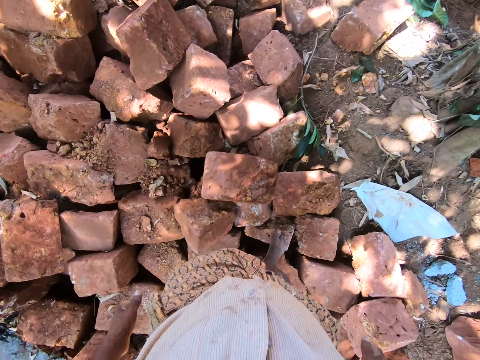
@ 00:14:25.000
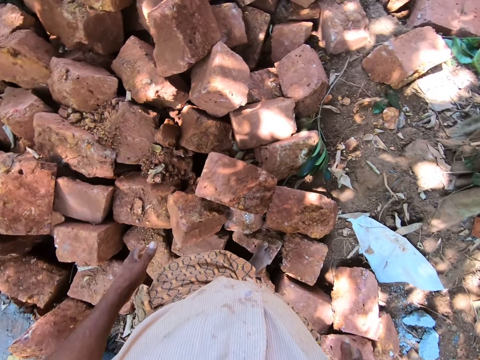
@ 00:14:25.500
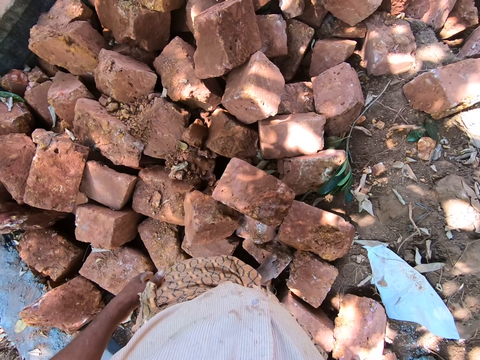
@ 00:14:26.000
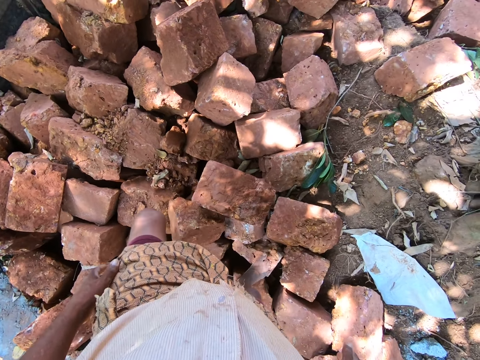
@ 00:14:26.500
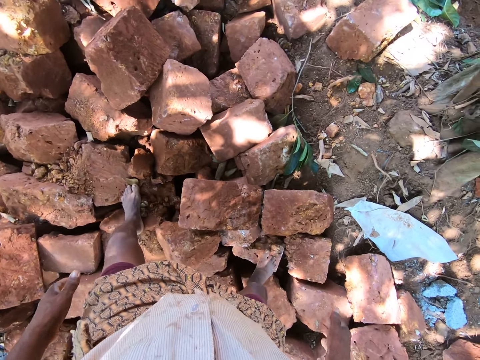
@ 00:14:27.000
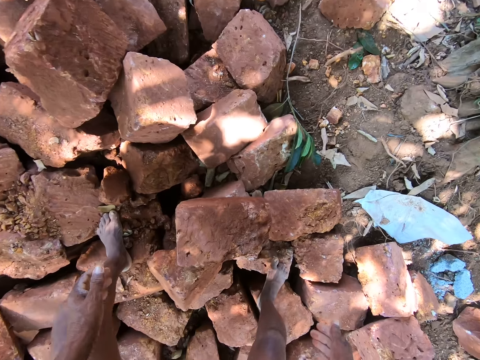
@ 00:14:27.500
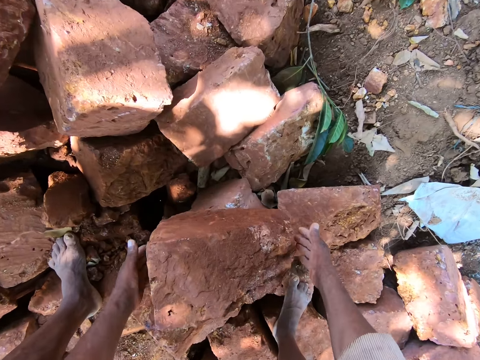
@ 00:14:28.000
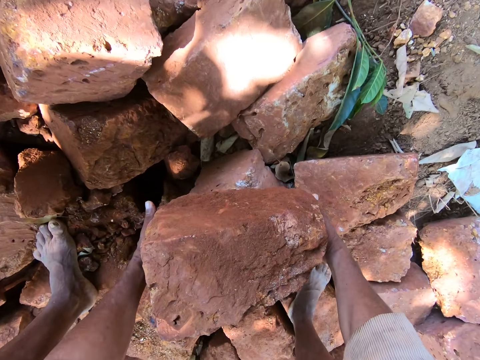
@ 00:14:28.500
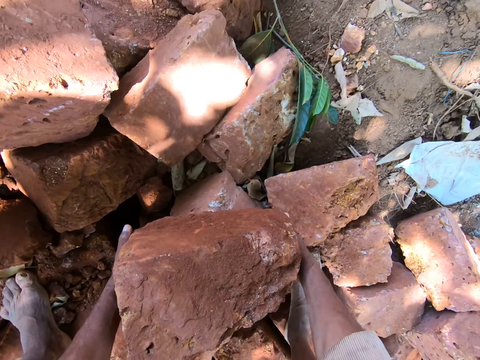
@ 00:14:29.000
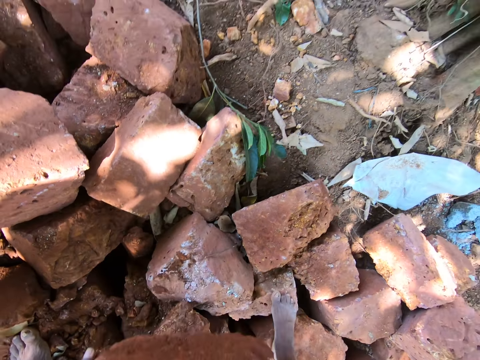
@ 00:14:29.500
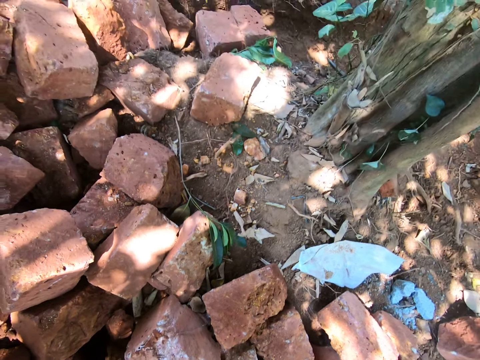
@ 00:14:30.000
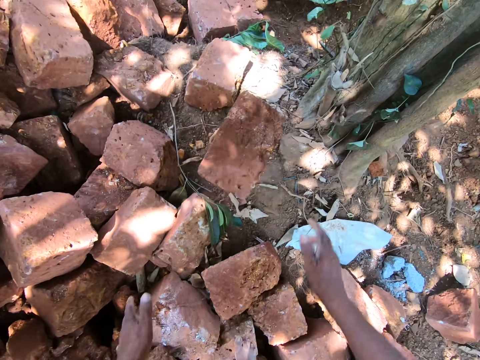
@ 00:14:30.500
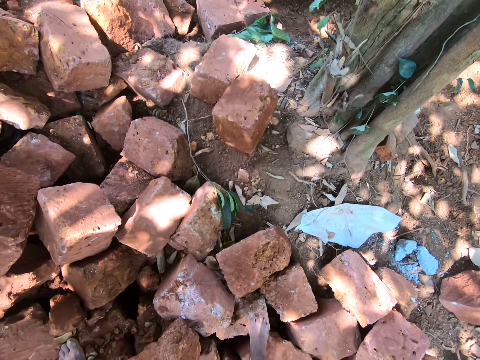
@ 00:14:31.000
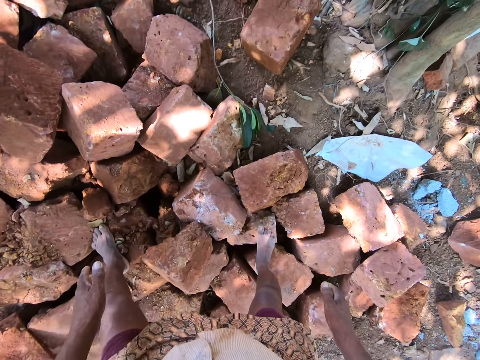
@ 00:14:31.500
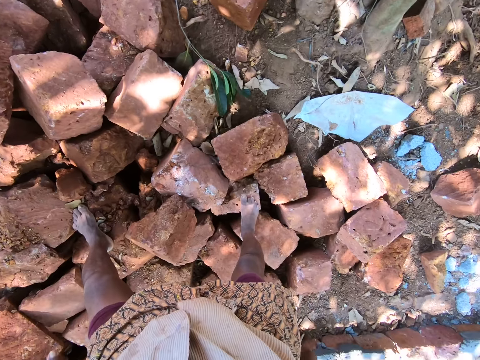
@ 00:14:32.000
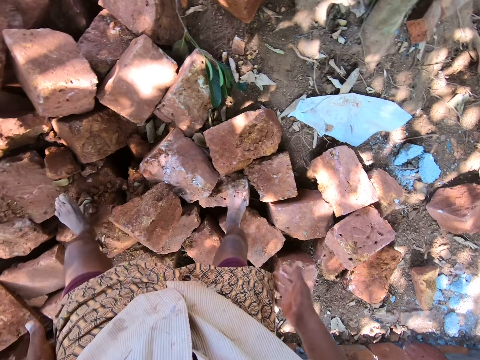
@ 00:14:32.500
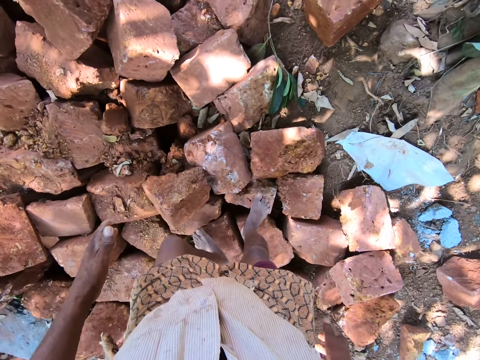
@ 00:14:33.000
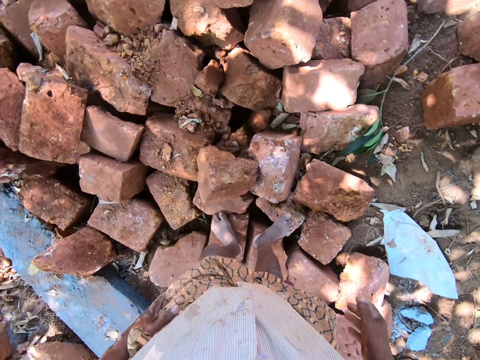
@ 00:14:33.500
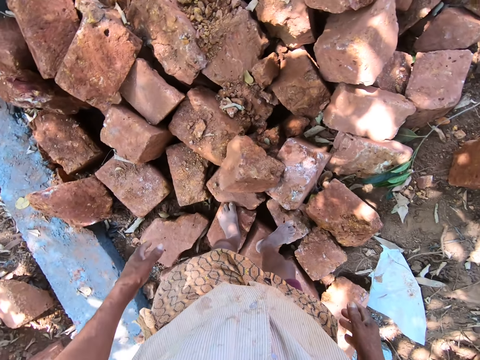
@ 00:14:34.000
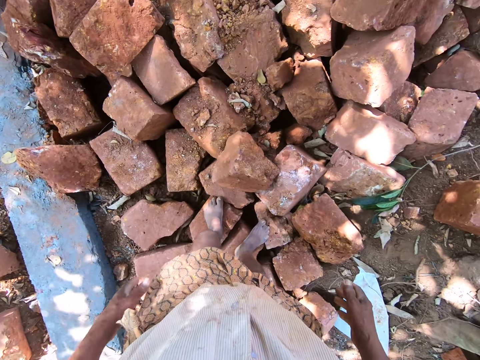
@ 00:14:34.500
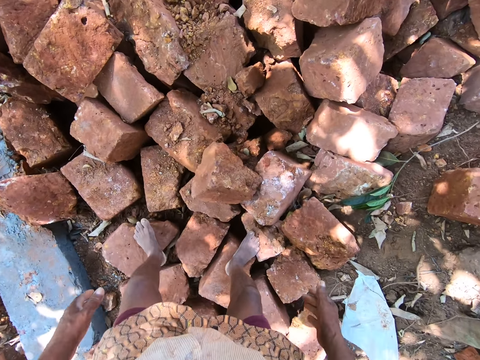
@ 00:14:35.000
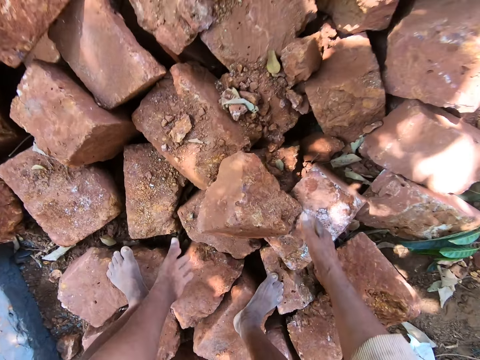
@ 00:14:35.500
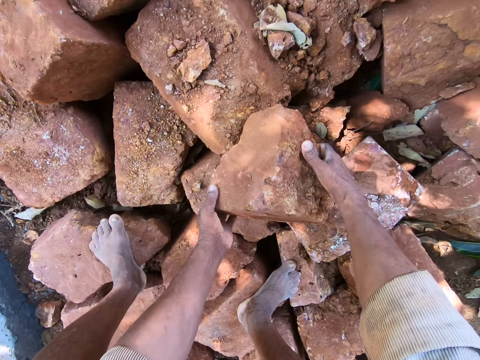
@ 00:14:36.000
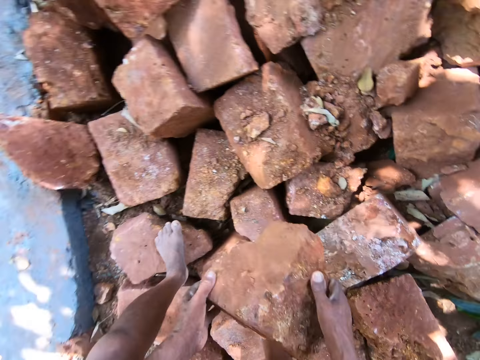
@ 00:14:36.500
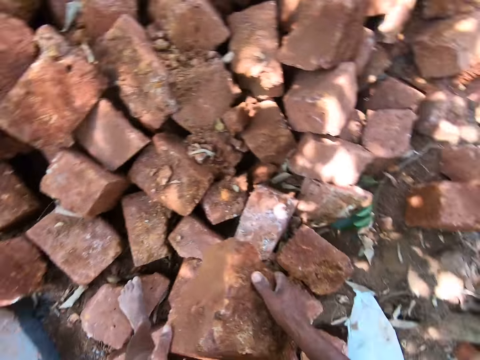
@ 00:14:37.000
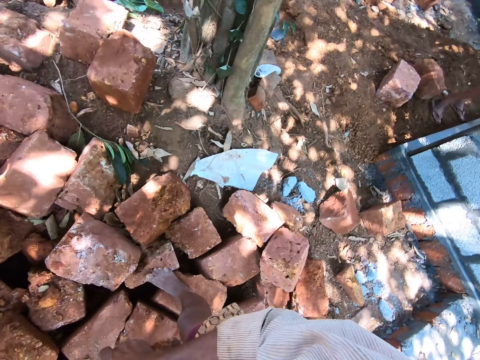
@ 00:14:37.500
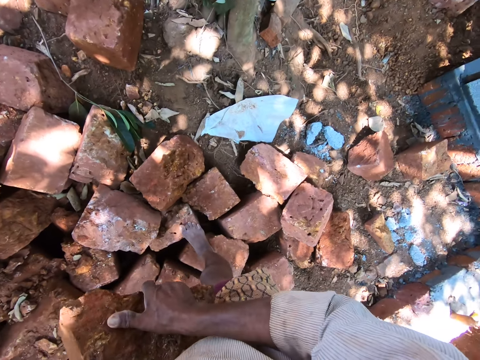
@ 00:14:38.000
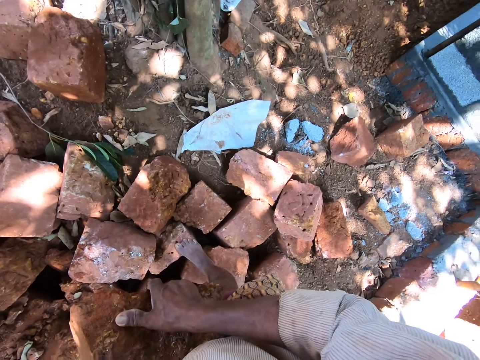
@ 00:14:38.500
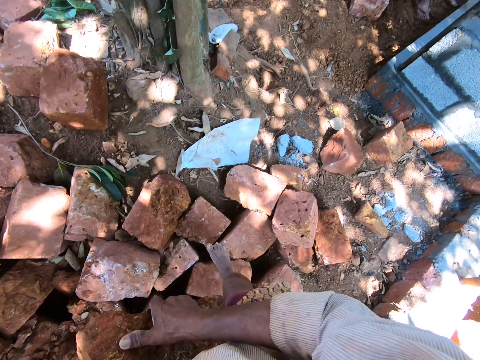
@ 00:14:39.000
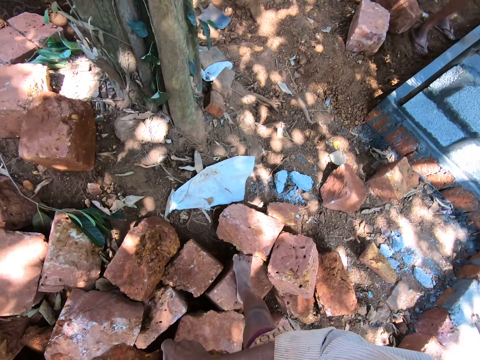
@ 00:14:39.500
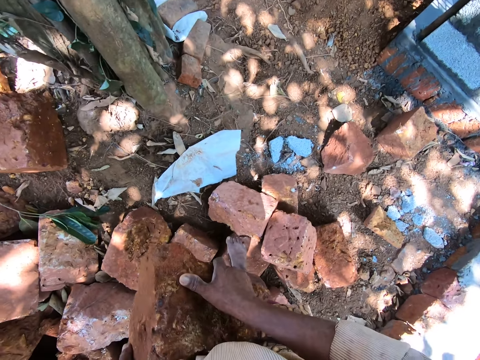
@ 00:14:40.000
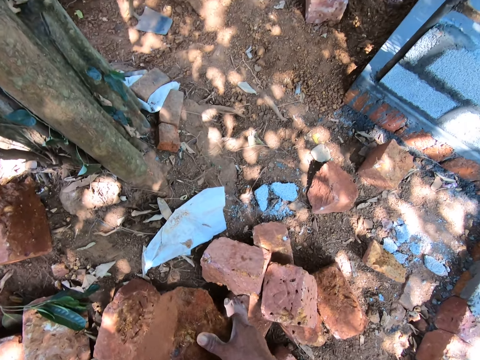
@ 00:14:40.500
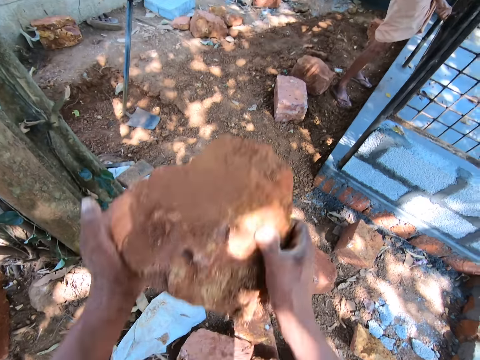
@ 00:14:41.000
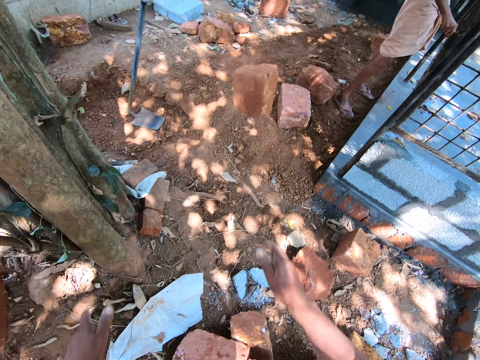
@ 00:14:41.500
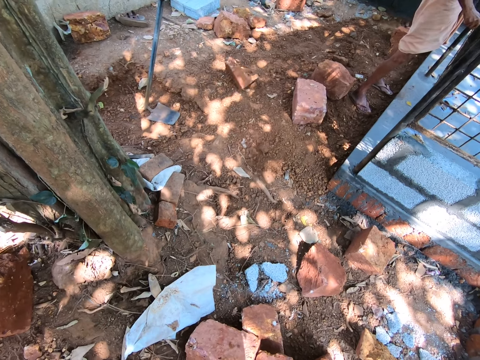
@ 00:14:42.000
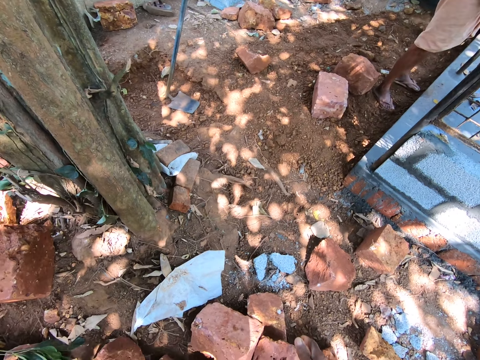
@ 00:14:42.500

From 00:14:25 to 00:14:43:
The camera wearer picks the rock or brick from the pile of rocks with both hands. He carries the bricks, throws the rock on the floor with both hands, looks around the construction site, and cleans both hands on his wrapper. He picks a rock from the pile of rocks with both hands. He carries the brick. He looks around the construction site. He throws the rock on the floor with both hands. A man scrubs a cage on the floor with a brush in both hands.

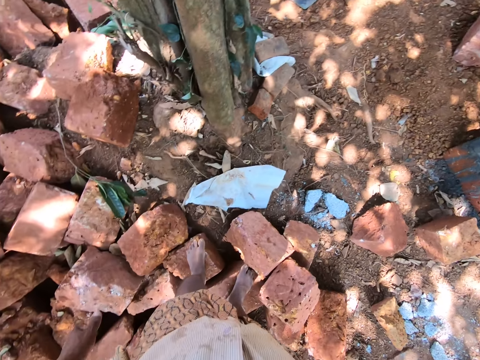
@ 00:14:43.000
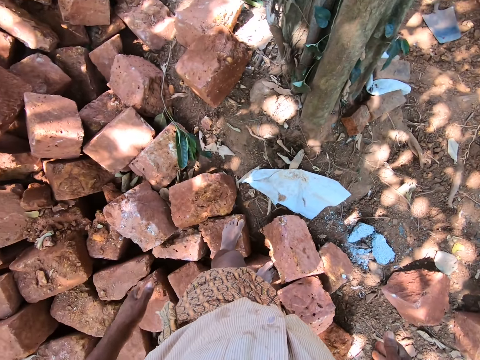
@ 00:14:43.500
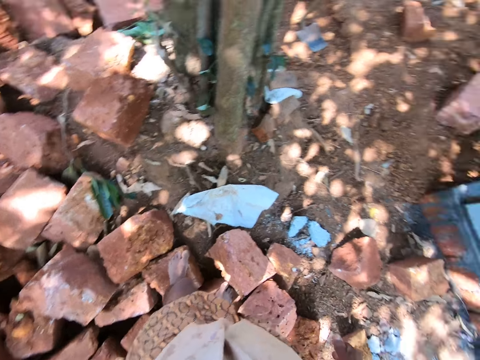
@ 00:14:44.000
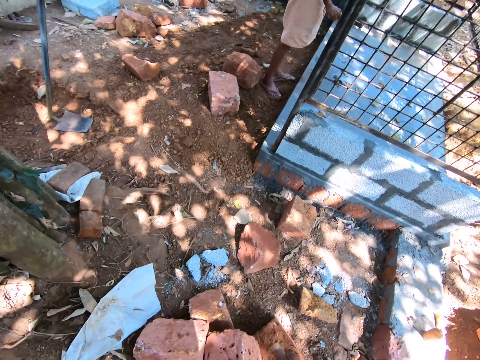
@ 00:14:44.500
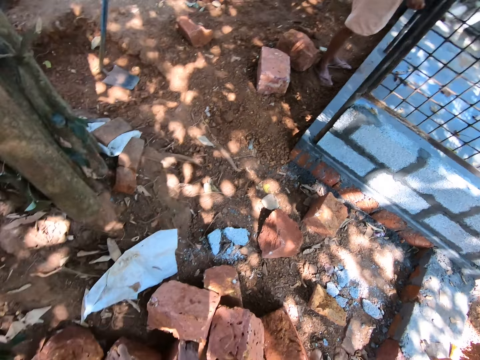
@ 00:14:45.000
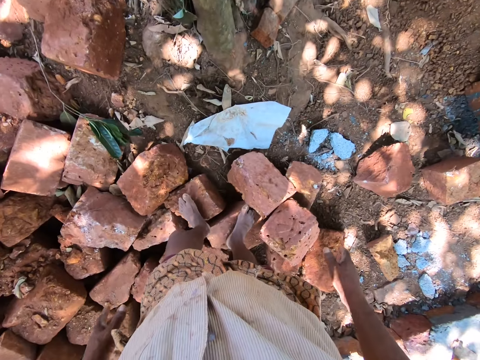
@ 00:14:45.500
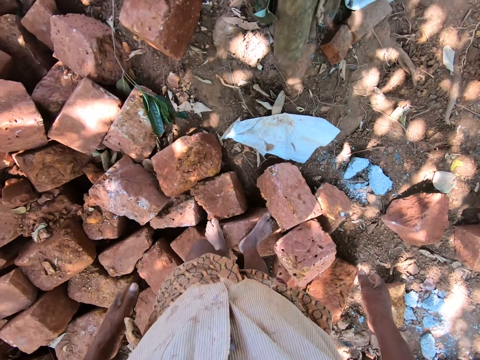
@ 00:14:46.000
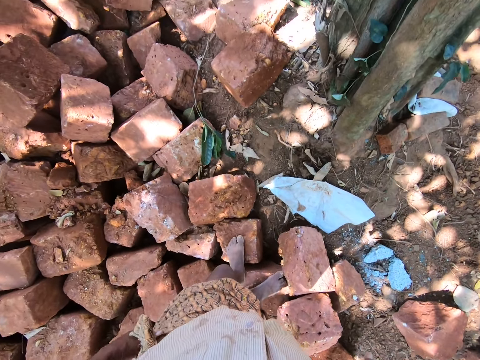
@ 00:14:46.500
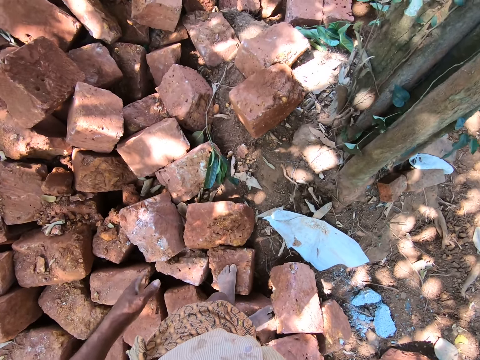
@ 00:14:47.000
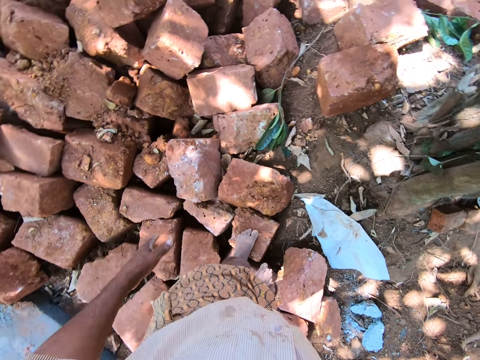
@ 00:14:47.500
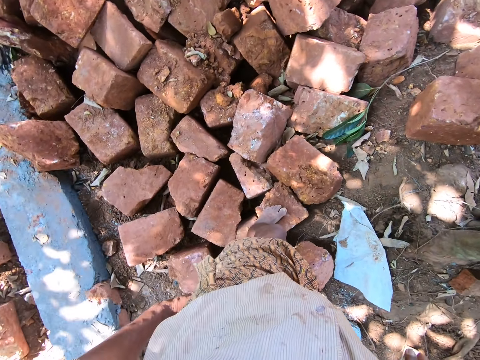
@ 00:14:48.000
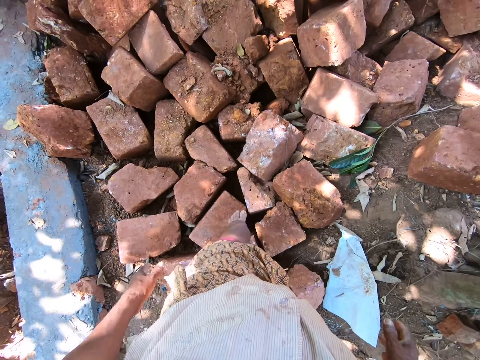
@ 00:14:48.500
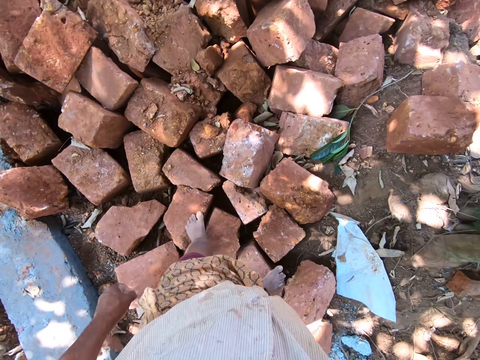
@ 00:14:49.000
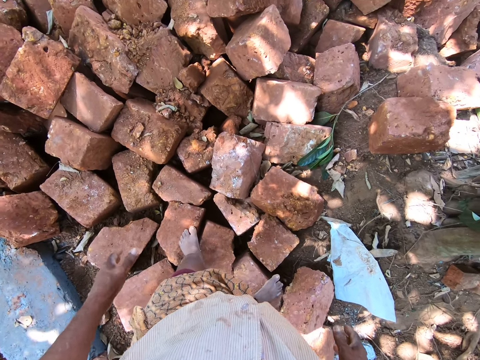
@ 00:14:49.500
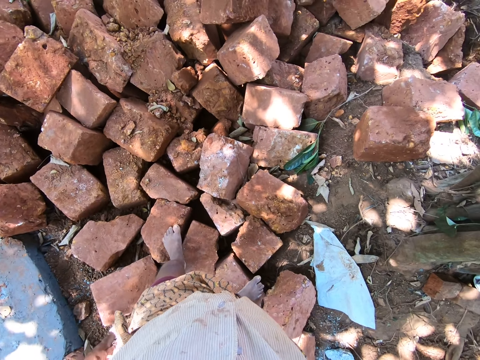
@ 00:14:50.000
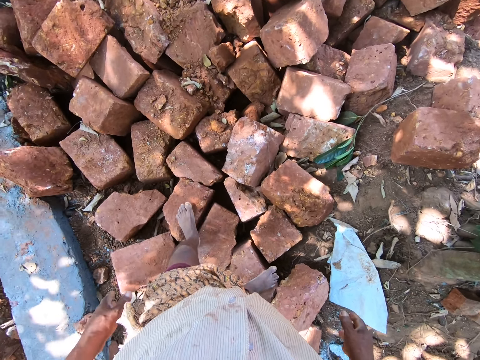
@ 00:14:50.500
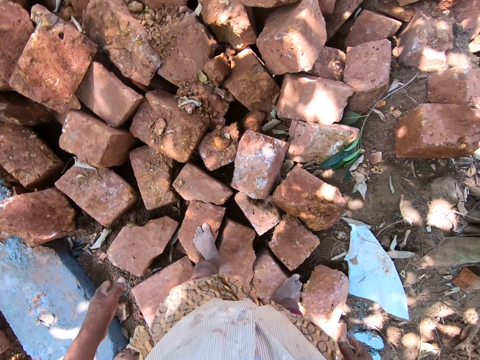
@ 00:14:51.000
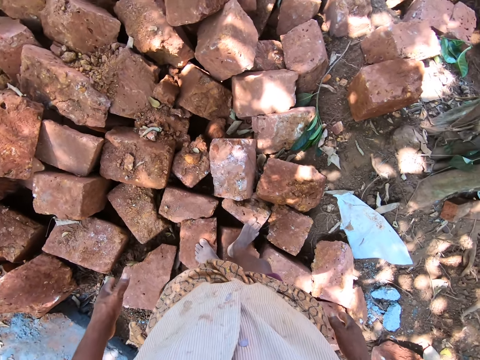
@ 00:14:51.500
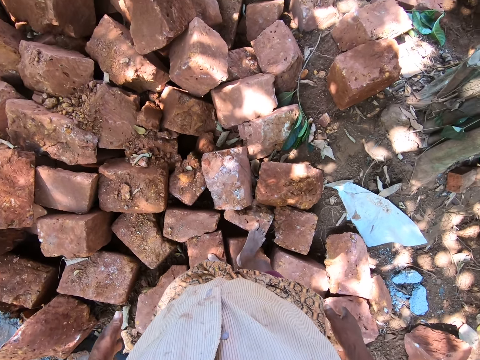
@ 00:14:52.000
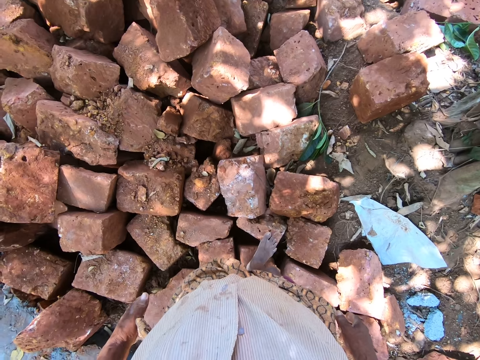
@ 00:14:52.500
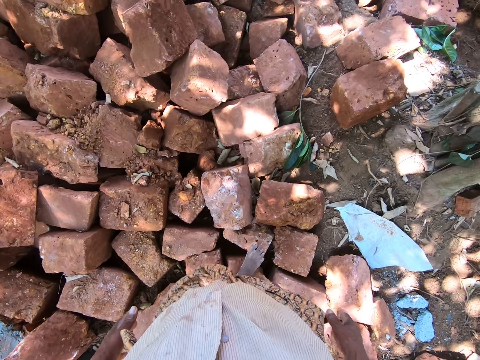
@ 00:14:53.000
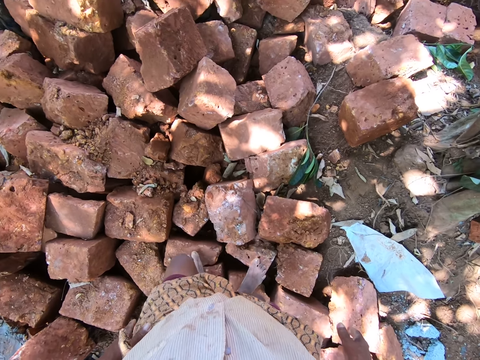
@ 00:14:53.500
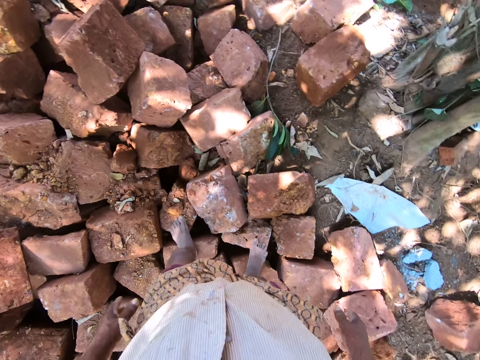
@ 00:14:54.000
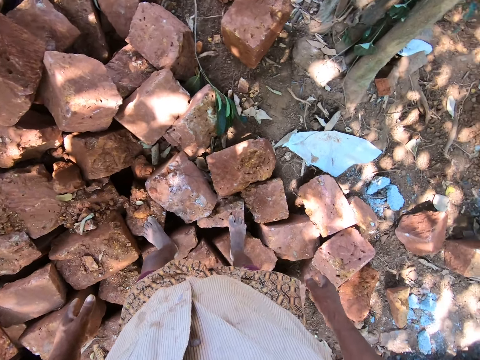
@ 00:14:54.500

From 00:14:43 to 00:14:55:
The camera wearer looks around the construction site. They walk around the construction site.
